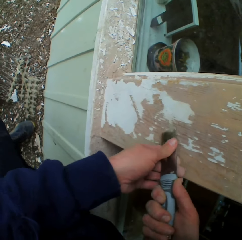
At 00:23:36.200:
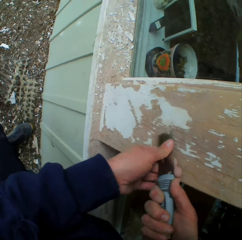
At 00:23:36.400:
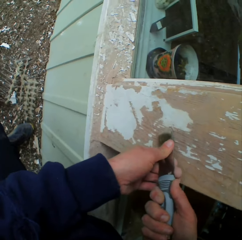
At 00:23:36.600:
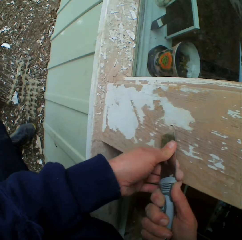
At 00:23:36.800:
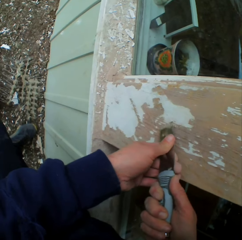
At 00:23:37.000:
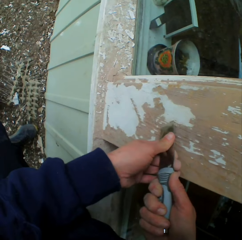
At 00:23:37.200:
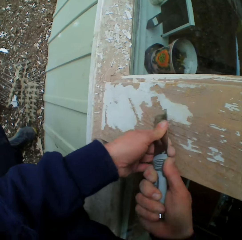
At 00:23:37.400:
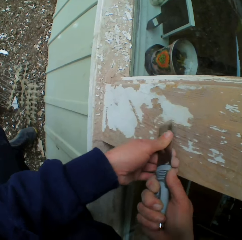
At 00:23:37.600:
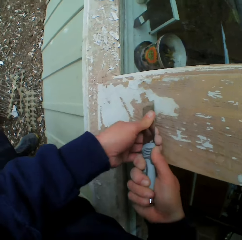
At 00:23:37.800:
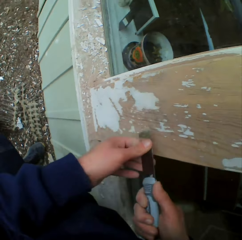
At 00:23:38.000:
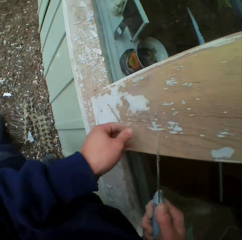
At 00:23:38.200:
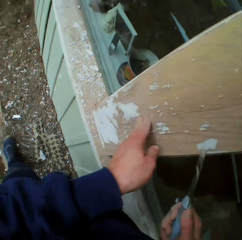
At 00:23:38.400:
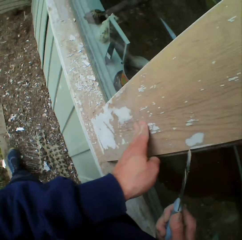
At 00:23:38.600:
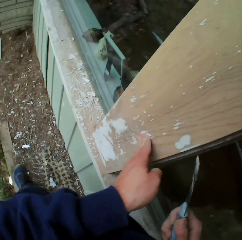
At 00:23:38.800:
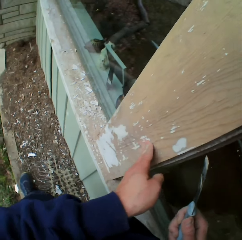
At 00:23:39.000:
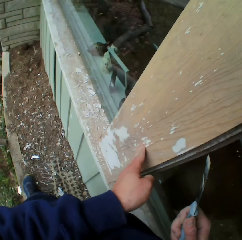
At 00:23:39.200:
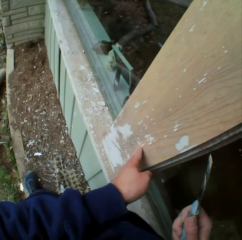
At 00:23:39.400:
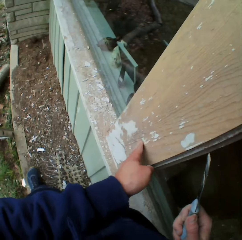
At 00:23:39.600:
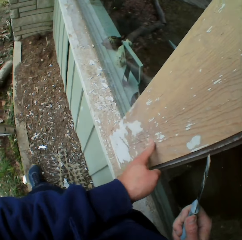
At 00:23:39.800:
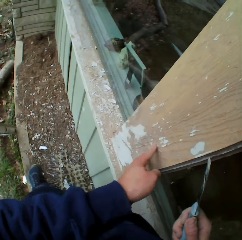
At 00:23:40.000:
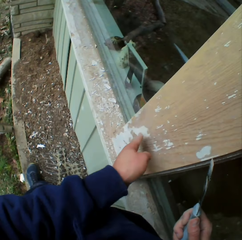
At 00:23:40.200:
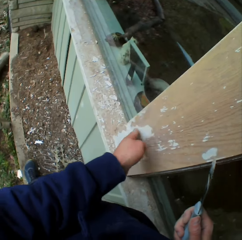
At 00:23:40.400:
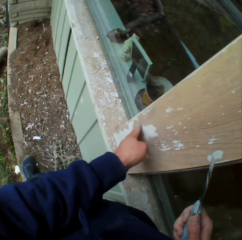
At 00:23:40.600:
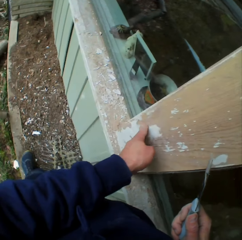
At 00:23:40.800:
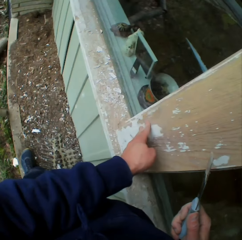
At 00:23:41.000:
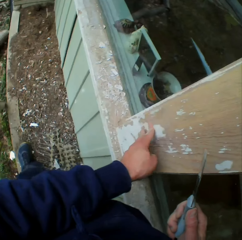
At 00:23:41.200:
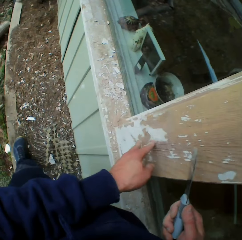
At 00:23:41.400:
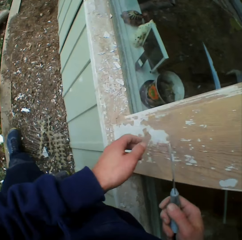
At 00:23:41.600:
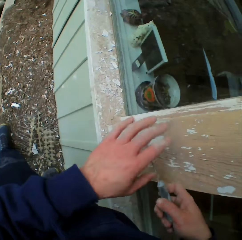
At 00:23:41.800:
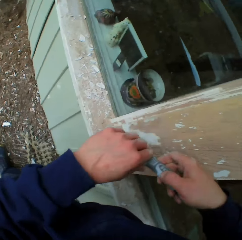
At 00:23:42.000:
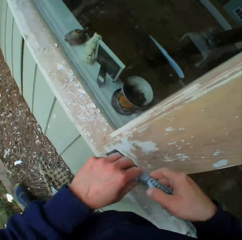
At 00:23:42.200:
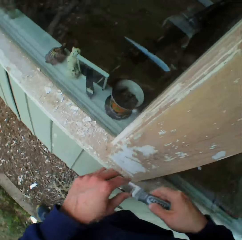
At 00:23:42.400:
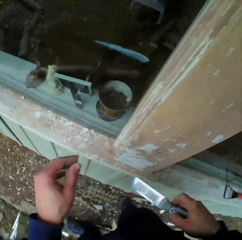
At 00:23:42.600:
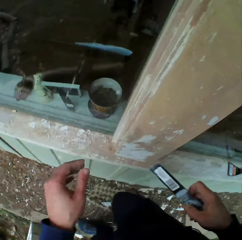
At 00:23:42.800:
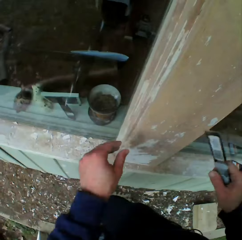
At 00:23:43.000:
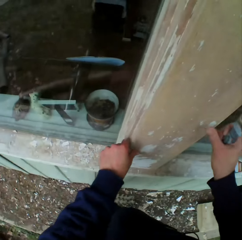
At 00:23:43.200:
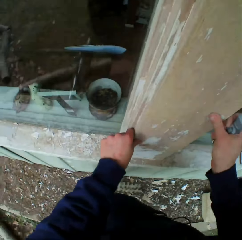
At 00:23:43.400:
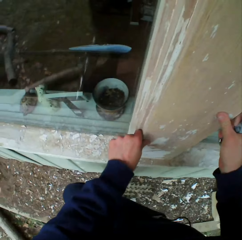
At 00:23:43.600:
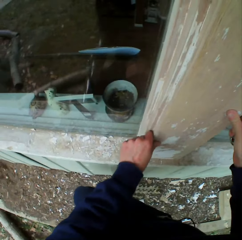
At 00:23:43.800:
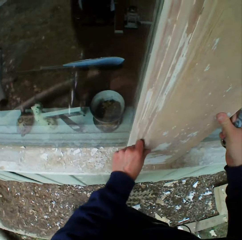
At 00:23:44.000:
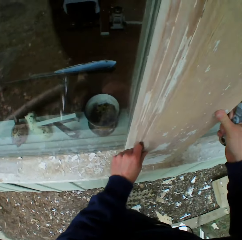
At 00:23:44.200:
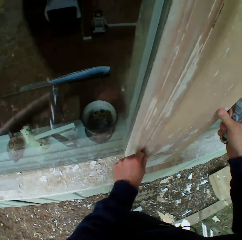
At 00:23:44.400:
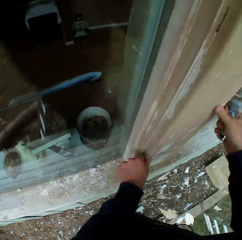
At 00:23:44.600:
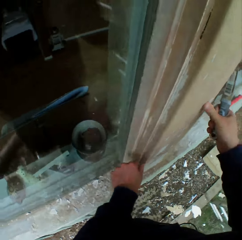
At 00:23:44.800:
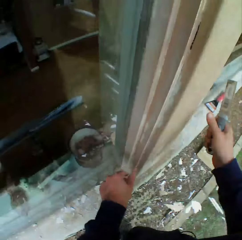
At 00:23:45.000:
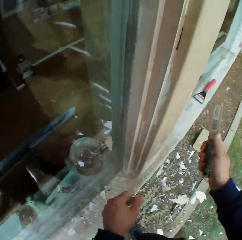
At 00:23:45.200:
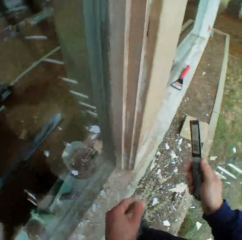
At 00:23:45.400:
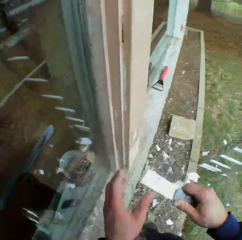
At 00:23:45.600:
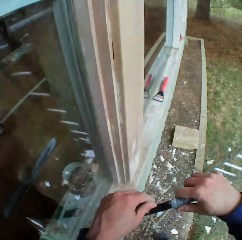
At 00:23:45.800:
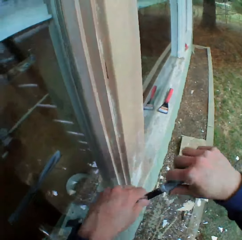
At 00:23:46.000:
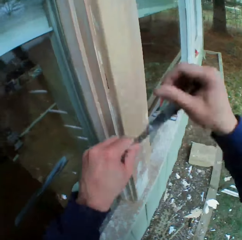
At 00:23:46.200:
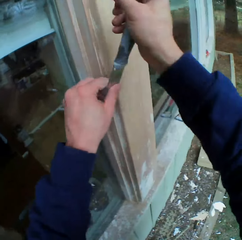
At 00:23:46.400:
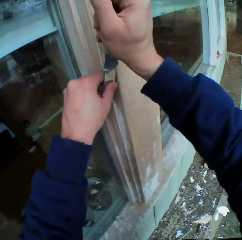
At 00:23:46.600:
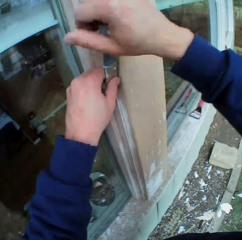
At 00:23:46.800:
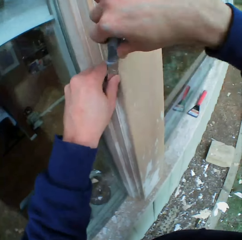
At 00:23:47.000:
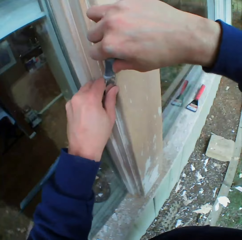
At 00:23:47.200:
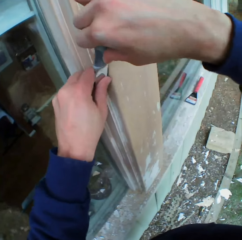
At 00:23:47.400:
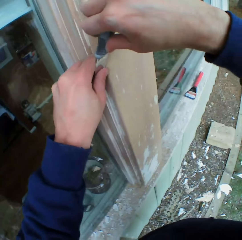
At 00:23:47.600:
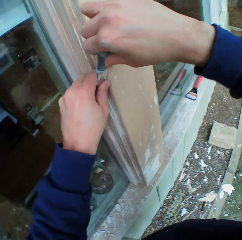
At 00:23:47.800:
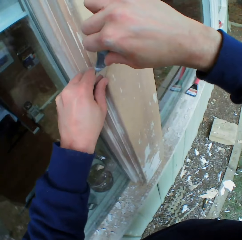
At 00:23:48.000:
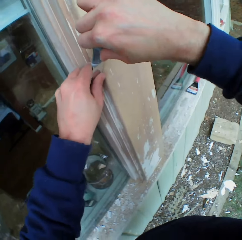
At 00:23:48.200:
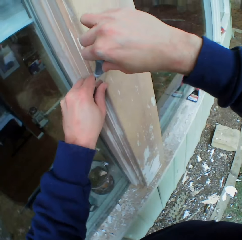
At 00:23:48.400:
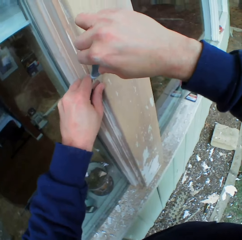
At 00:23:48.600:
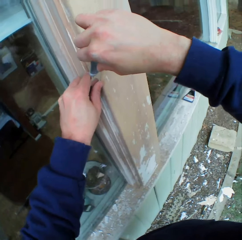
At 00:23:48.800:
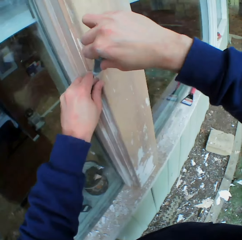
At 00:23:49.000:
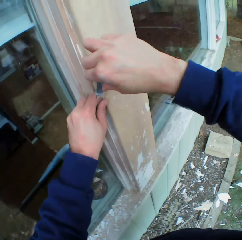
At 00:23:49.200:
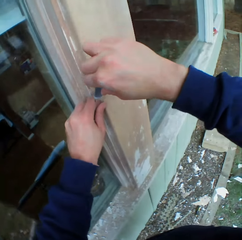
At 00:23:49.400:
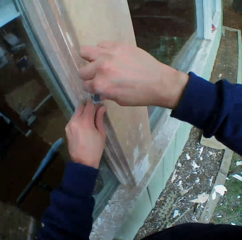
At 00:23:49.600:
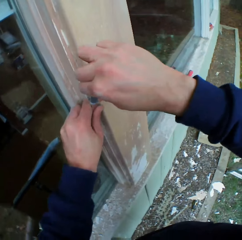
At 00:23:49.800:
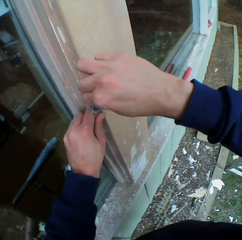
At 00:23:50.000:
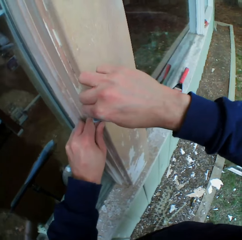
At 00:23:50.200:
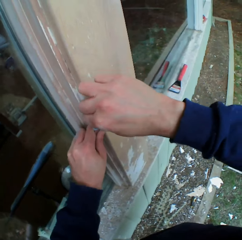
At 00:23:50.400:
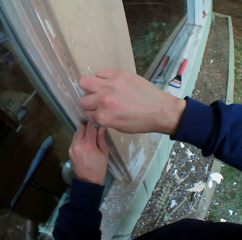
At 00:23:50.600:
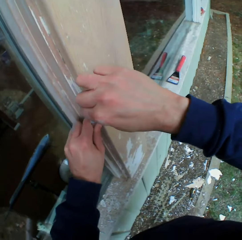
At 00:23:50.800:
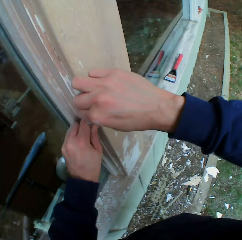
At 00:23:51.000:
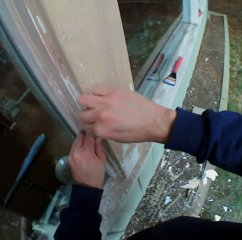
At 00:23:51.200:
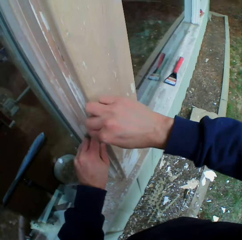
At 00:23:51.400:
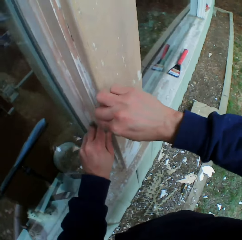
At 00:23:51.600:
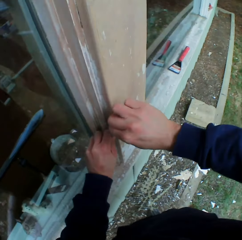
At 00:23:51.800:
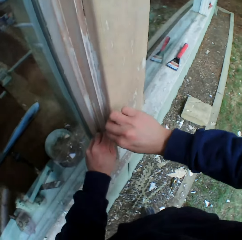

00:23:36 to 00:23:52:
The camera wearer removes paint on a window frame with his left hand. He touches the wall with his left hand. He removes paint on the window frame with a scraper.

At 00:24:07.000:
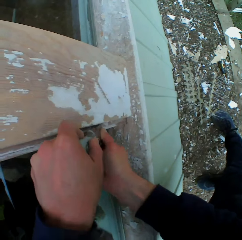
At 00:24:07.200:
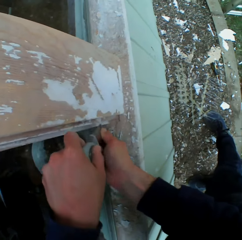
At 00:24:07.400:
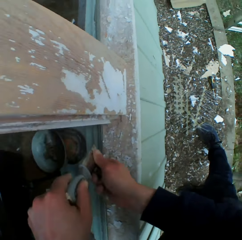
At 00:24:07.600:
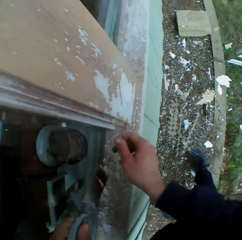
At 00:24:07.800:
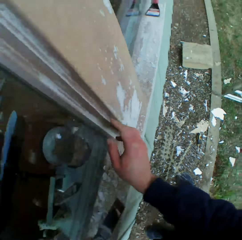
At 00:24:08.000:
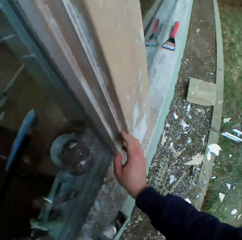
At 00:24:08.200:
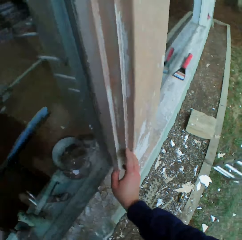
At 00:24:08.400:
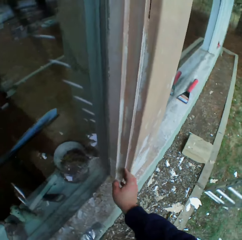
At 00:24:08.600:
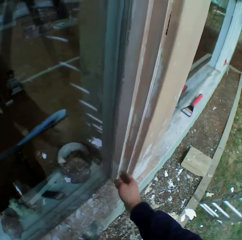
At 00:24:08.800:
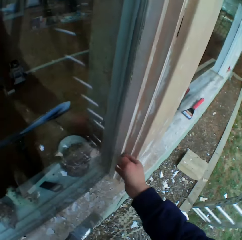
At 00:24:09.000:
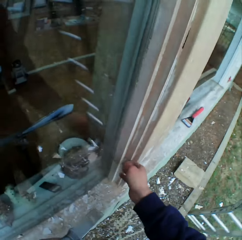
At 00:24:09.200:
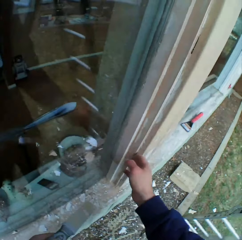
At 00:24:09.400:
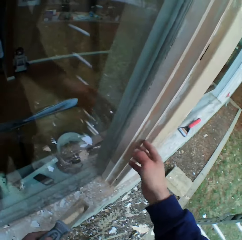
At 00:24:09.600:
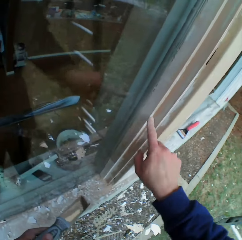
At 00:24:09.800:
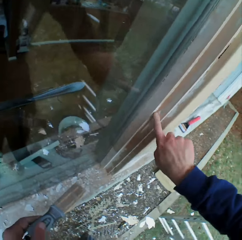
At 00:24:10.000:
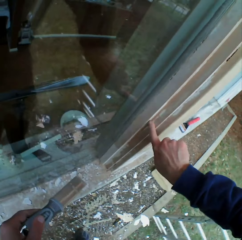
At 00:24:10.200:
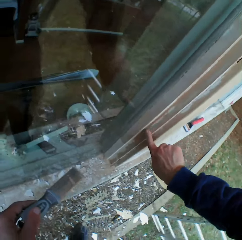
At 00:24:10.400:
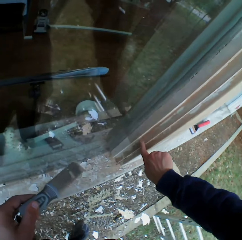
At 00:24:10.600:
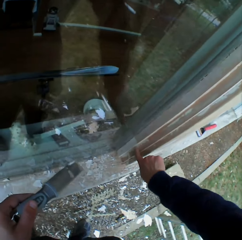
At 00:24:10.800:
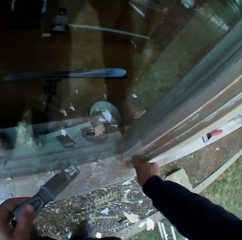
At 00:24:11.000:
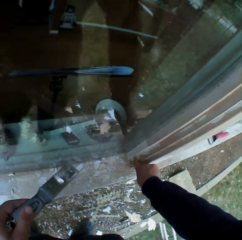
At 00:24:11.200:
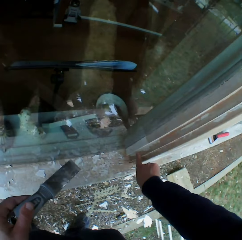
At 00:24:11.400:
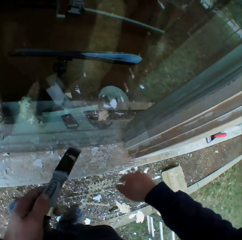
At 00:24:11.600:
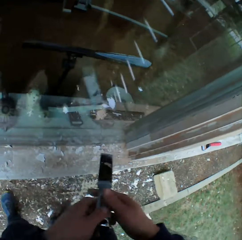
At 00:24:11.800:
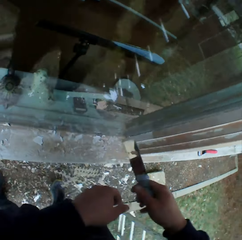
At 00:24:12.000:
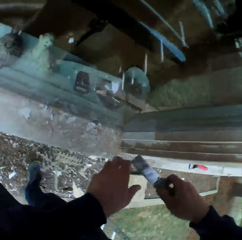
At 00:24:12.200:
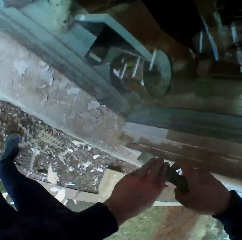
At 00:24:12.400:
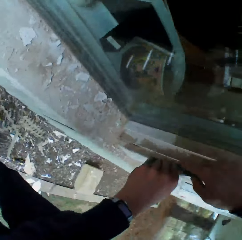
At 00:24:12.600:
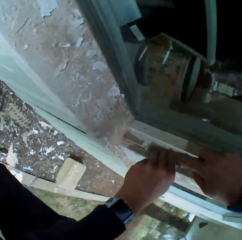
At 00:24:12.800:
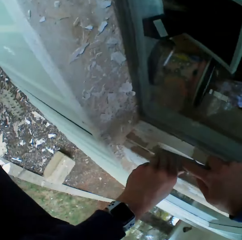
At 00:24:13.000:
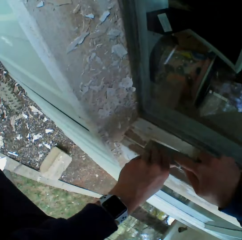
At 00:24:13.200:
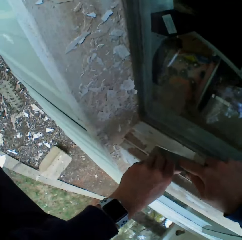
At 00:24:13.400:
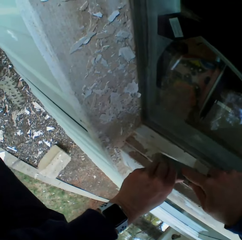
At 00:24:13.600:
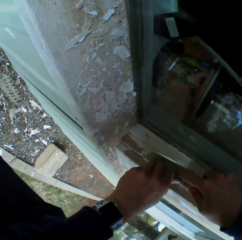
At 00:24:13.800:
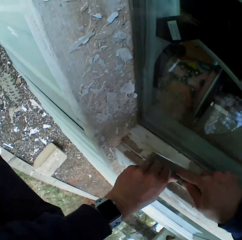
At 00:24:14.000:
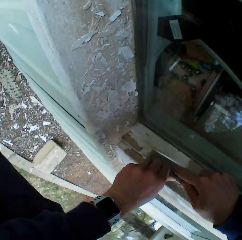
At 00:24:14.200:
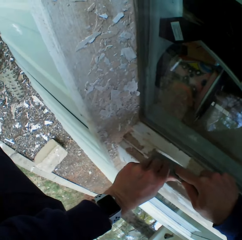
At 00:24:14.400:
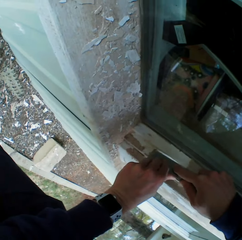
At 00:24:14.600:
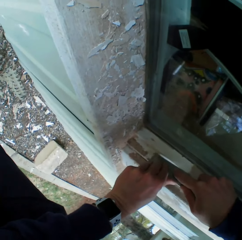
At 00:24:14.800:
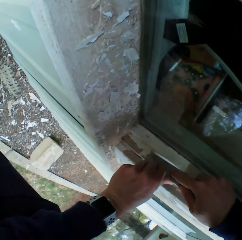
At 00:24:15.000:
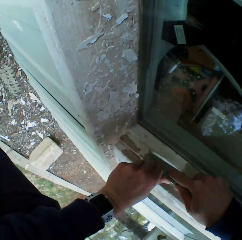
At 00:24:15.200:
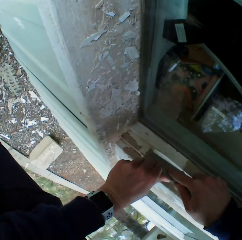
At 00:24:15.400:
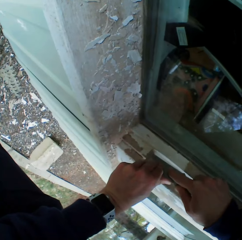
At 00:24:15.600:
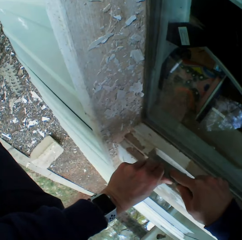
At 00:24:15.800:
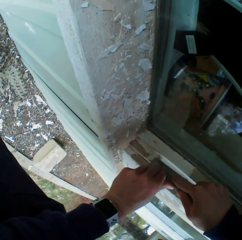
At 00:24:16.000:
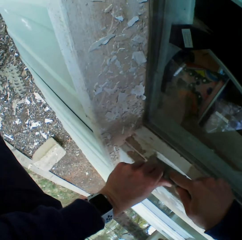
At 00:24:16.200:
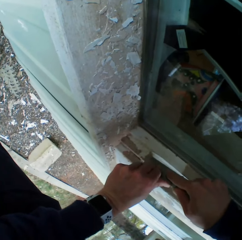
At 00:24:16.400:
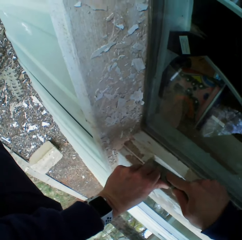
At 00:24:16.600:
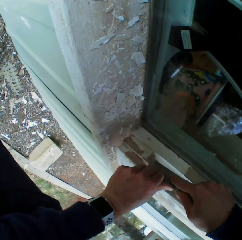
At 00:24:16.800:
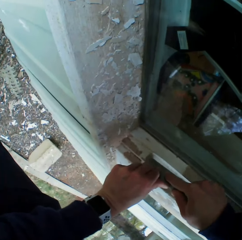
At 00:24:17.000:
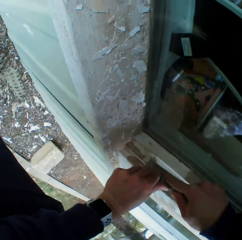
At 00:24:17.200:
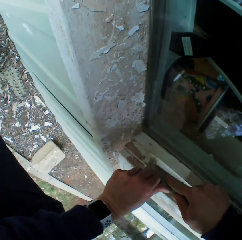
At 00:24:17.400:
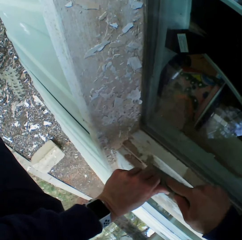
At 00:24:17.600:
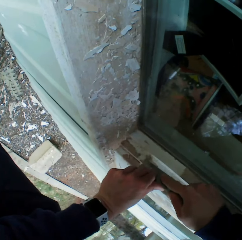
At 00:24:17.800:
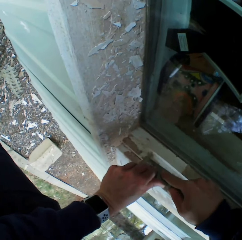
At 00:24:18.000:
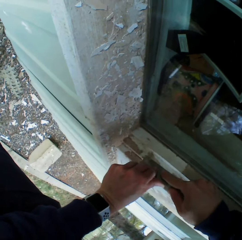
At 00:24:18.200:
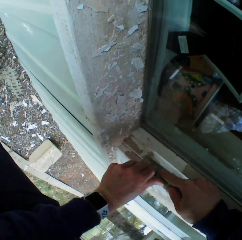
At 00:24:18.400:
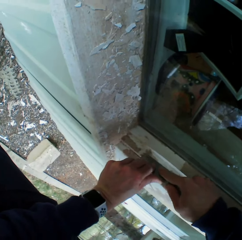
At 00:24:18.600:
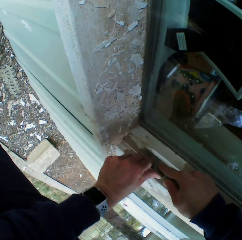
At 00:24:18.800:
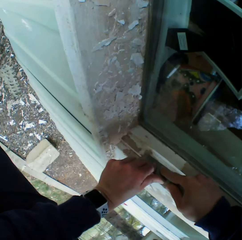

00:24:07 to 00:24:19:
The camera wearer removes paint on a window frame with his left hand. He touches the wall with his right hand. He removes paint on the window frame with a scraper.
